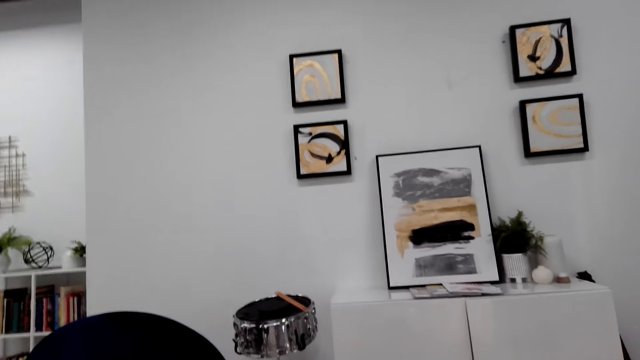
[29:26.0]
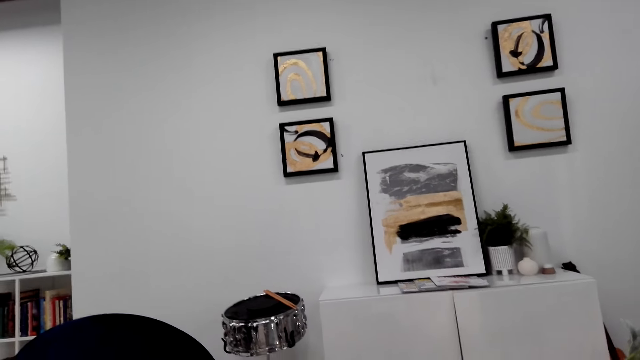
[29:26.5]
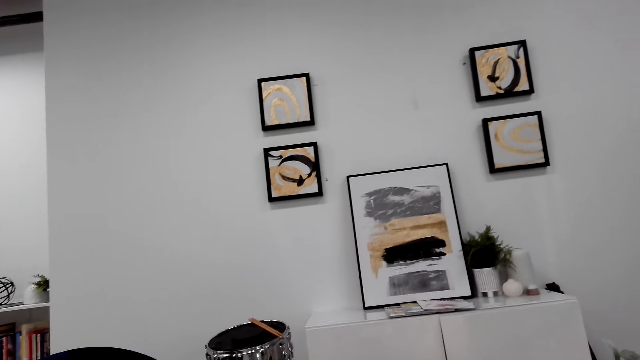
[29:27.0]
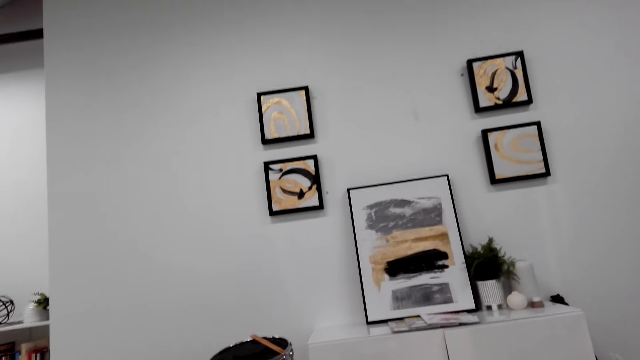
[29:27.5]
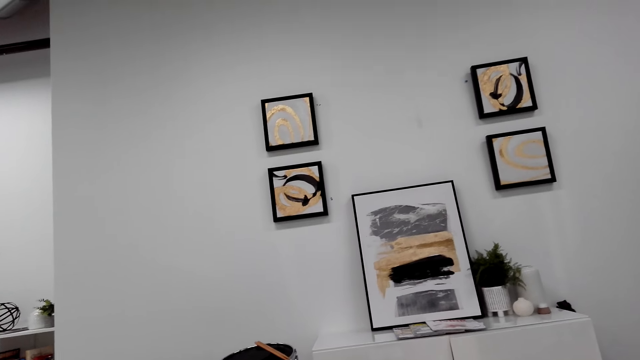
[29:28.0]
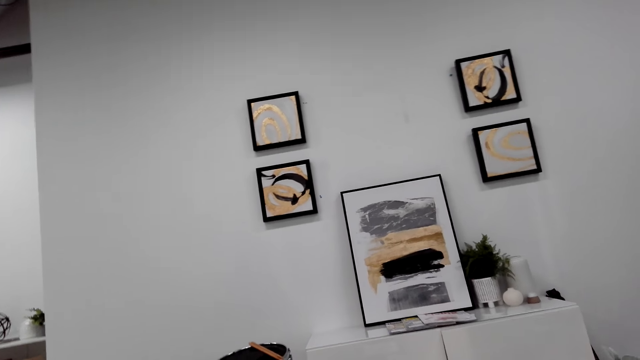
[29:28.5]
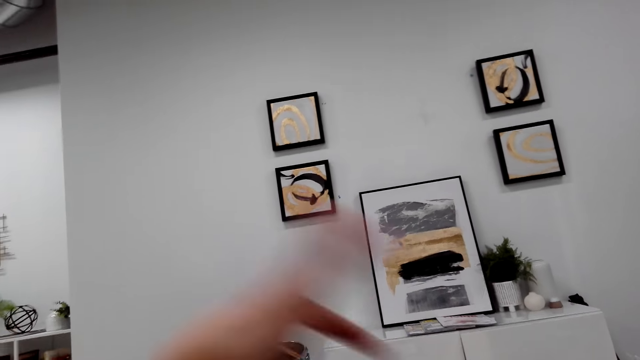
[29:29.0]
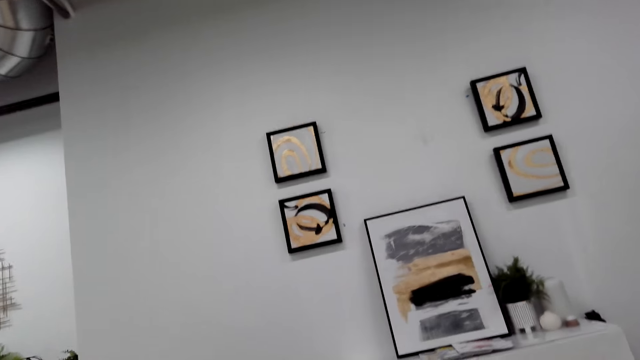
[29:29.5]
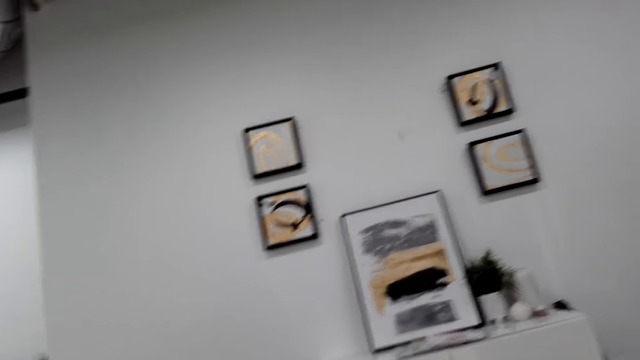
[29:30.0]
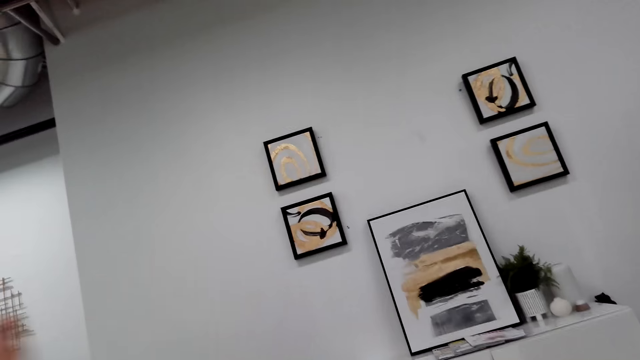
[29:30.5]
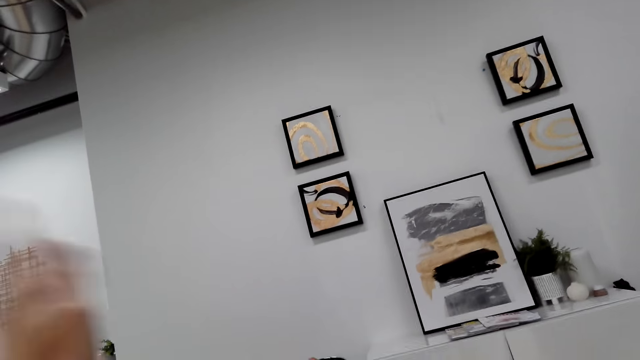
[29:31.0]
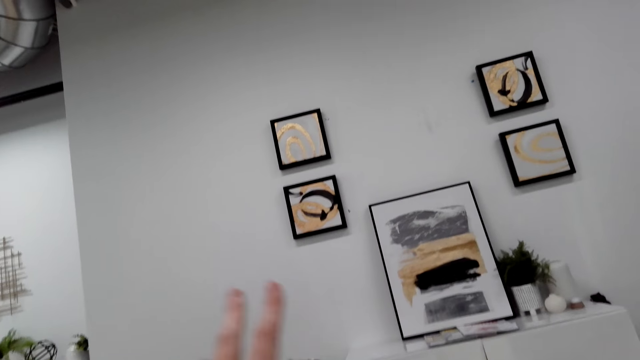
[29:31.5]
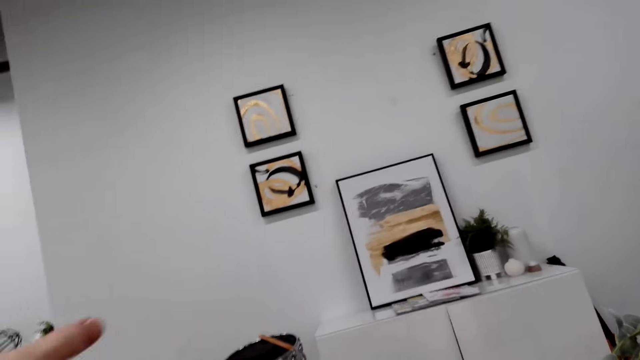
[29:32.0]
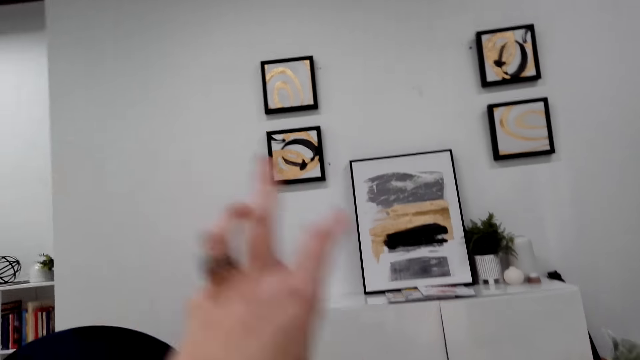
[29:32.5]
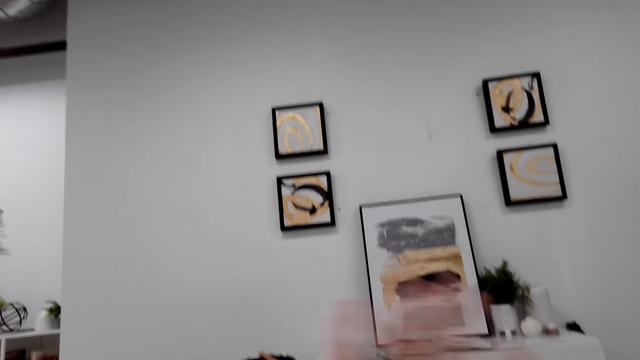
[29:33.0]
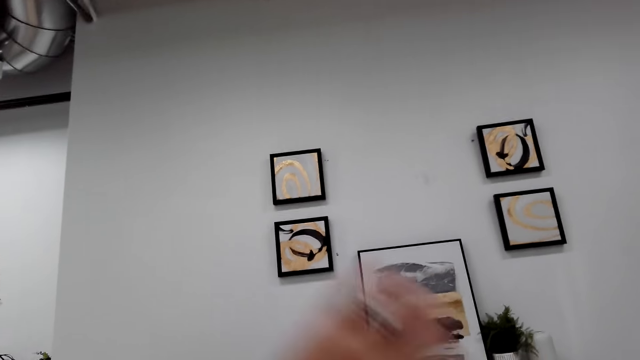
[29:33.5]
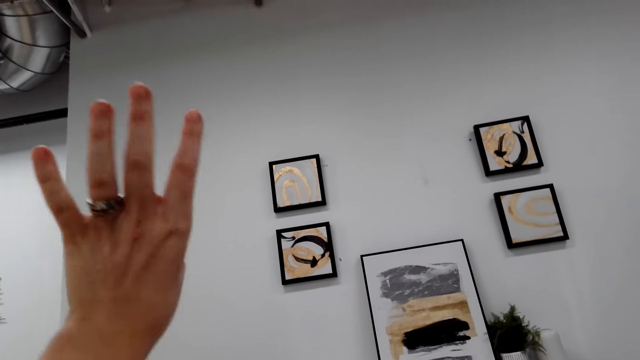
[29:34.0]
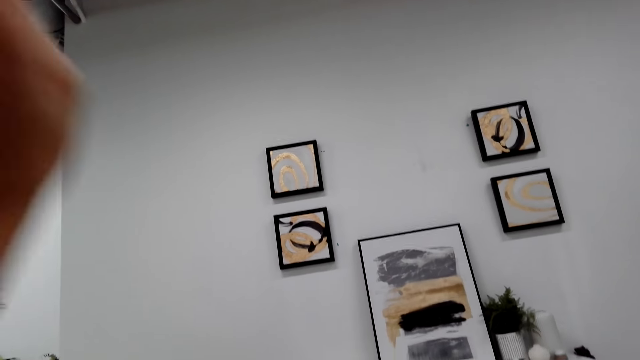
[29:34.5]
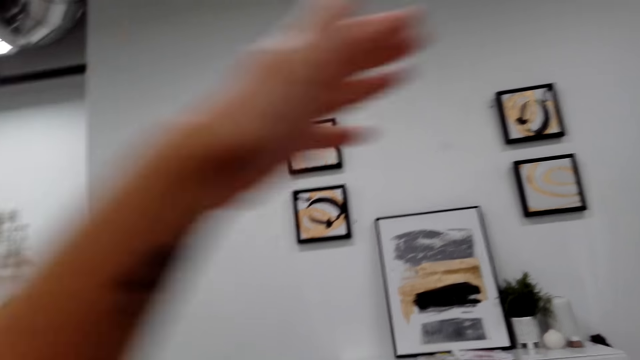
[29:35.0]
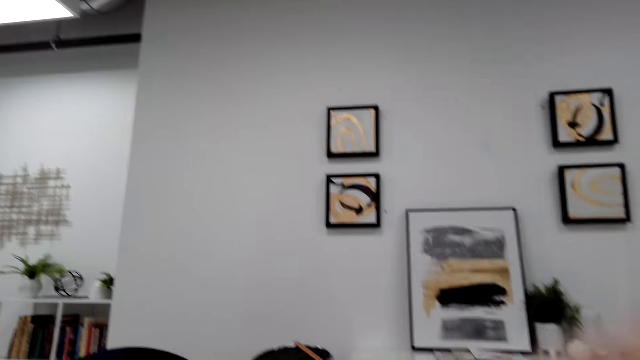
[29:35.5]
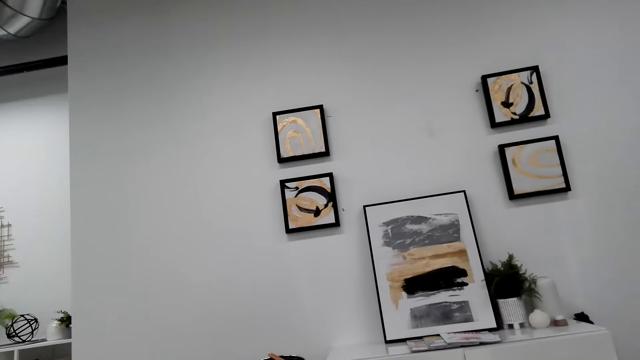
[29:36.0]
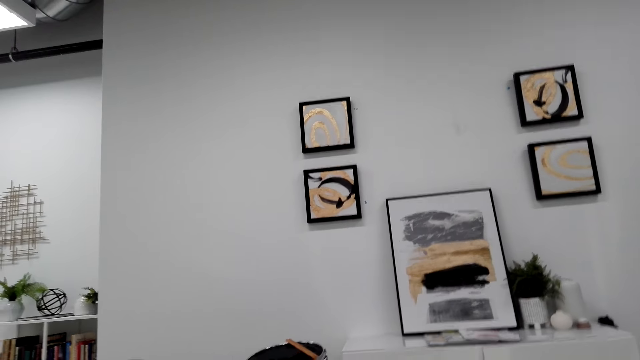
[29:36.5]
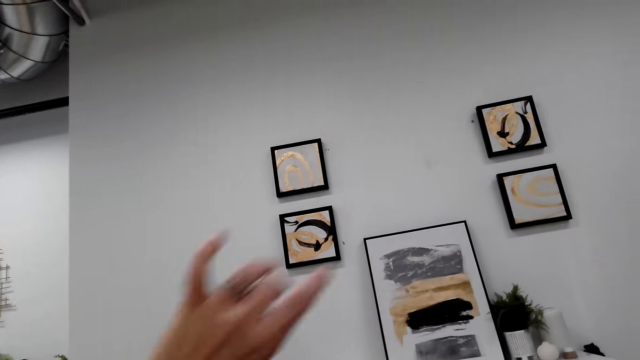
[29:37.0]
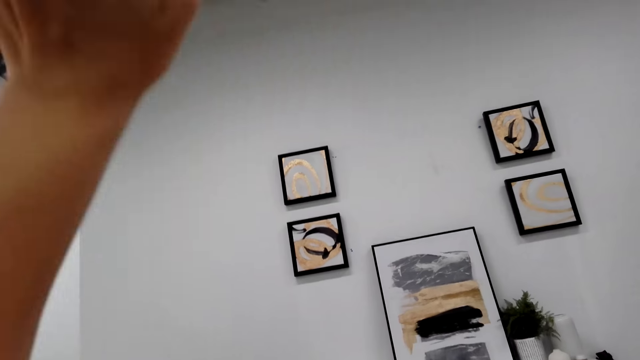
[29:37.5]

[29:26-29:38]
The camera wearer moves a hand. She looks around. She uses gestures. She moves her hand in the air.

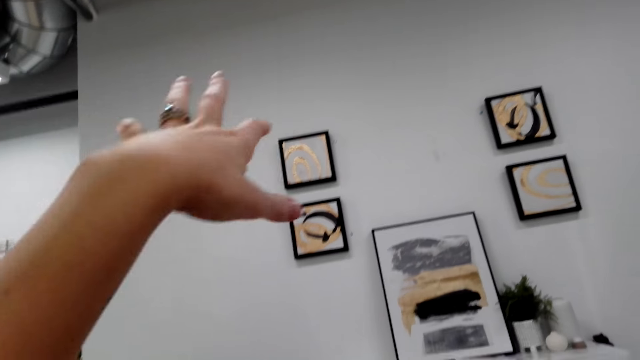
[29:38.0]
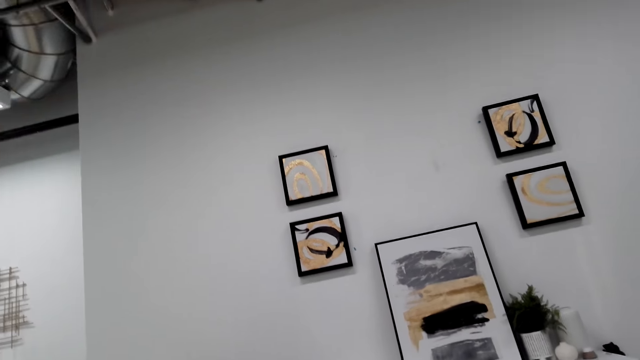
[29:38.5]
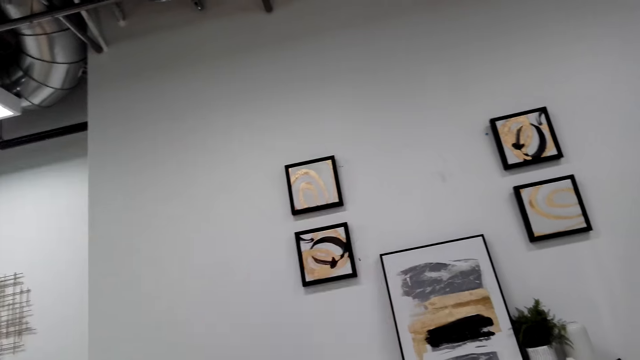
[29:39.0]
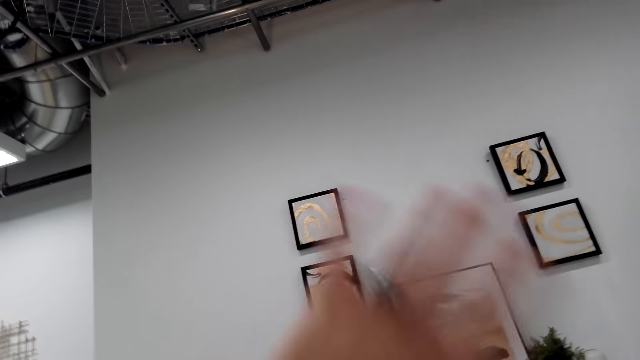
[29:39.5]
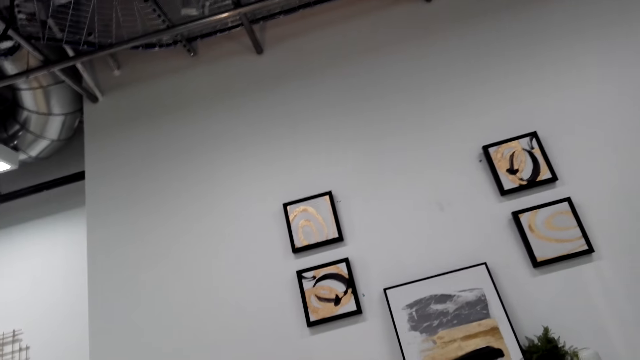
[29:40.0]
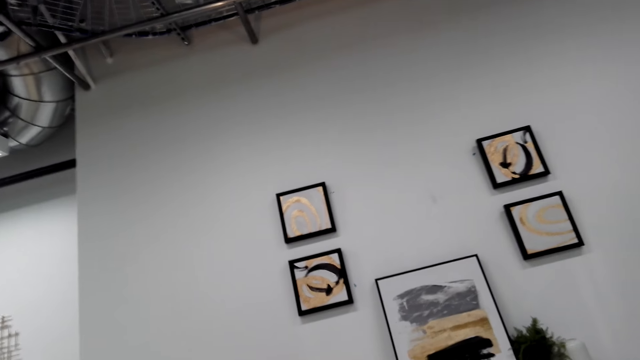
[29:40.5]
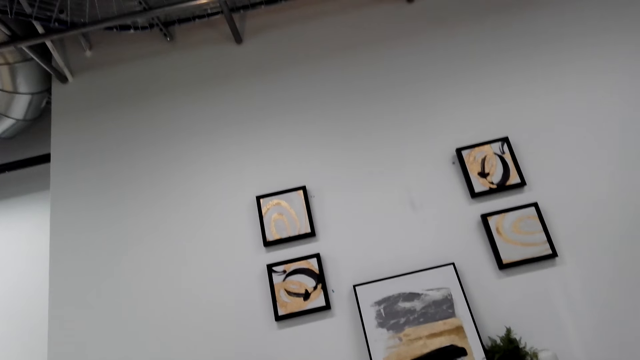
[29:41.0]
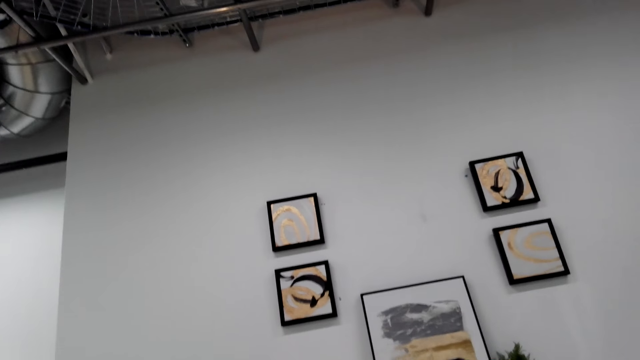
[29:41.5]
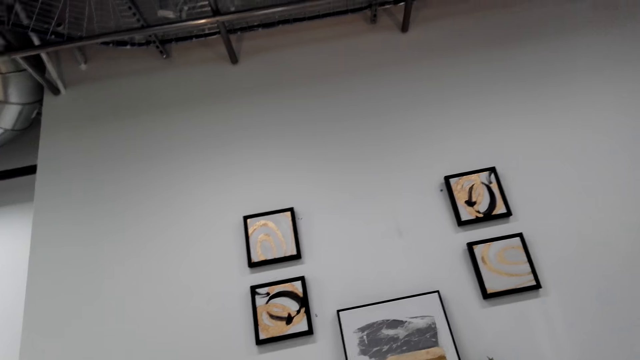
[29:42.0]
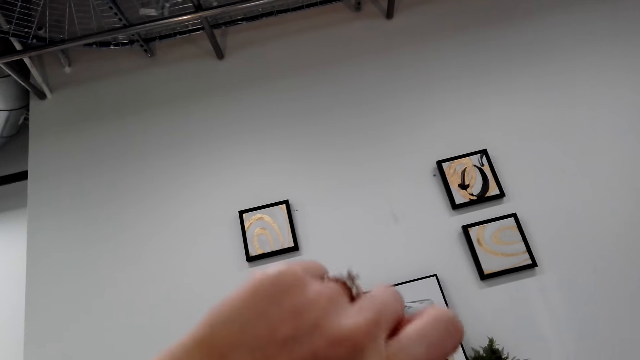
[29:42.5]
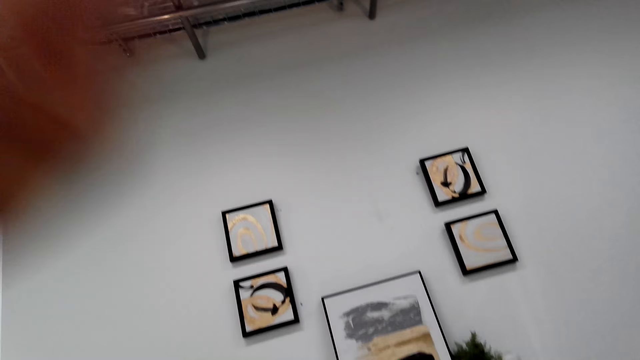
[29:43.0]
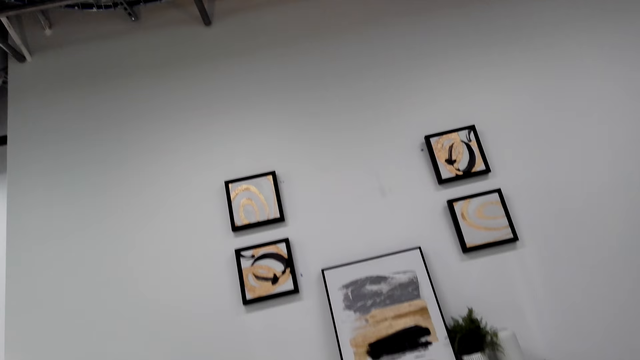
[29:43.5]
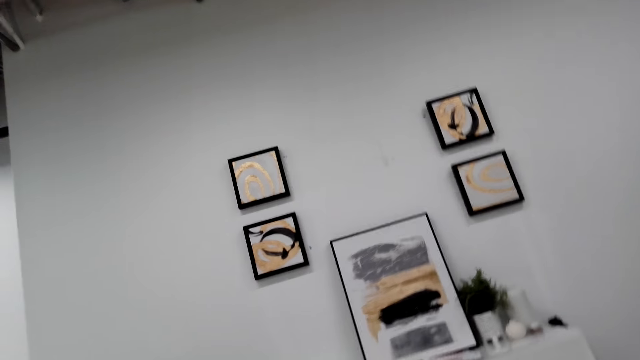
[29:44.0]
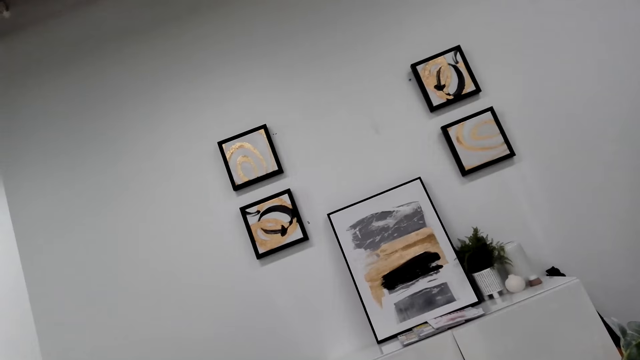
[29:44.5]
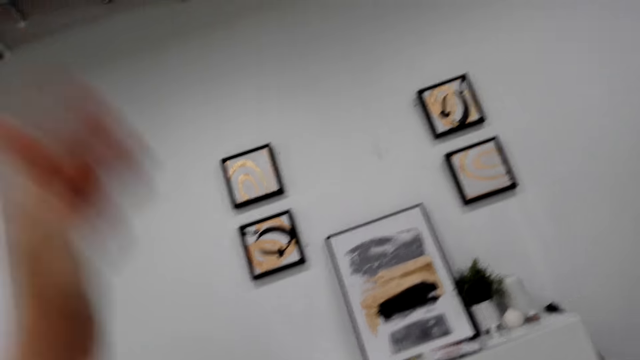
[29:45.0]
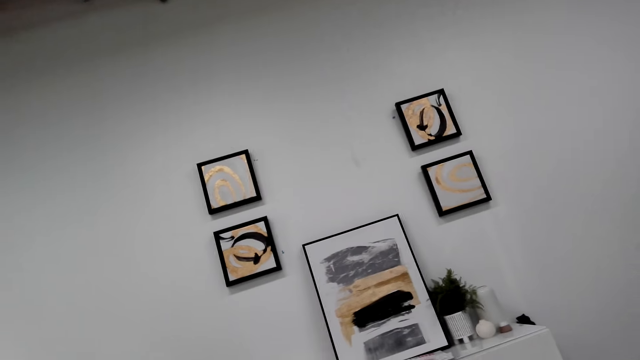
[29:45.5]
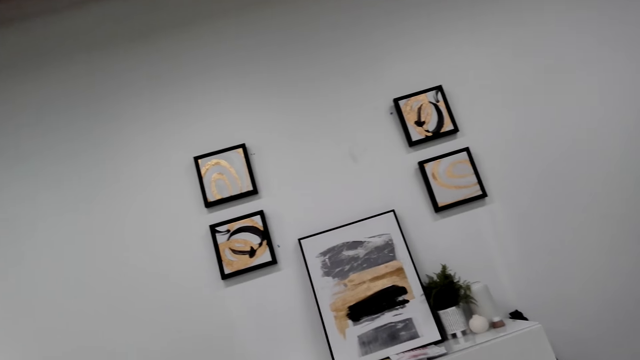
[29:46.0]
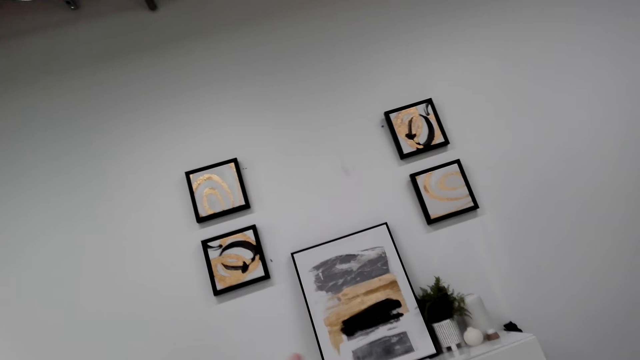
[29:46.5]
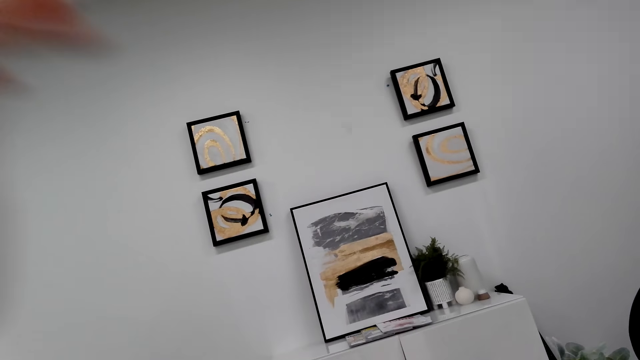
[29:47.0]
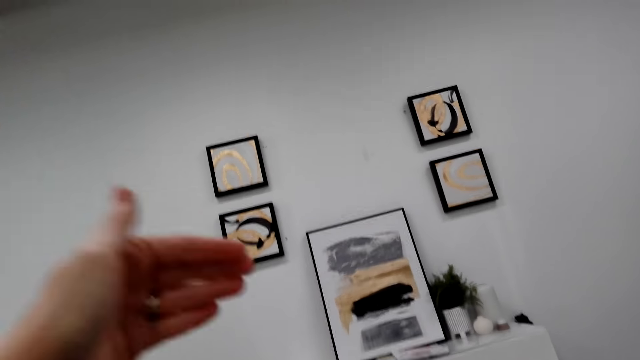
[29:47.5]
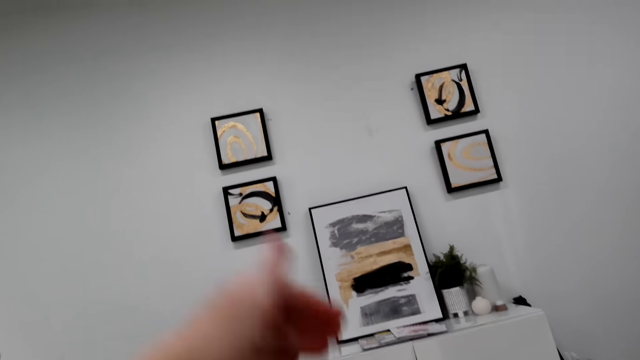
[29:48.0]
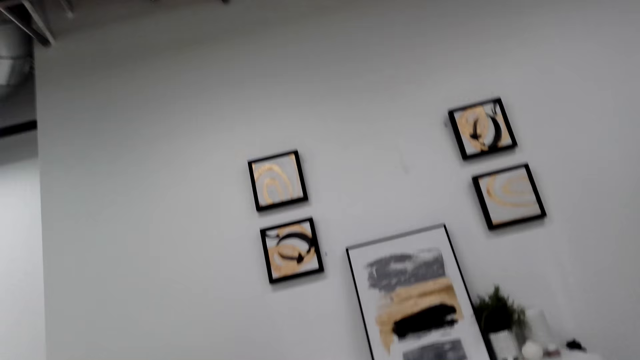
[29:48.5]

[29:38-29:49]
The camera wearer looks around. They use gestures. They look around. They use gestures. They look around. They use gestures. They look around. They use gestures.
